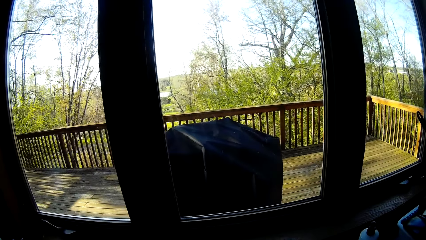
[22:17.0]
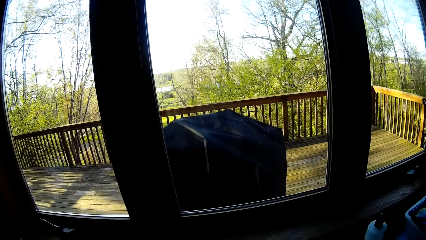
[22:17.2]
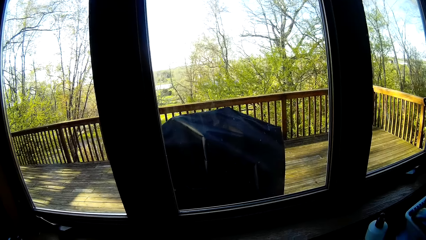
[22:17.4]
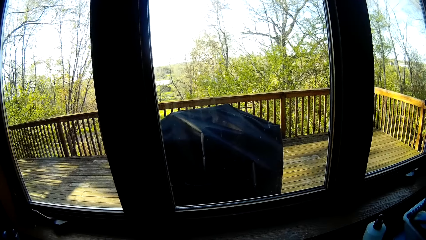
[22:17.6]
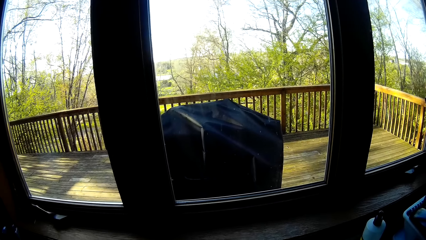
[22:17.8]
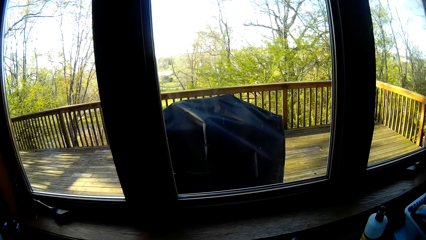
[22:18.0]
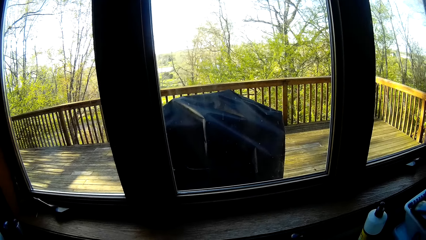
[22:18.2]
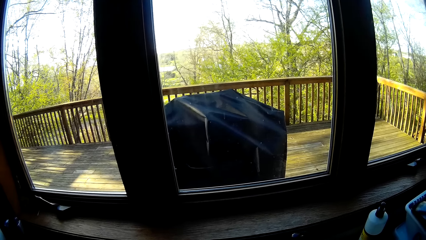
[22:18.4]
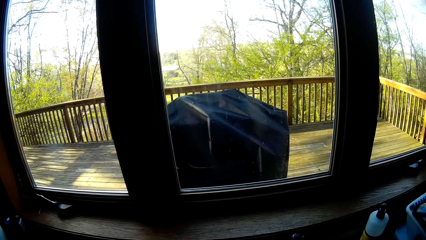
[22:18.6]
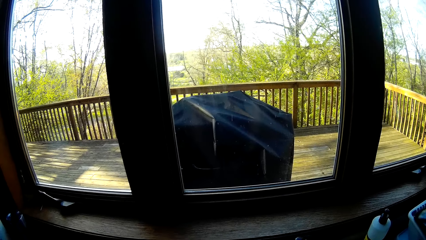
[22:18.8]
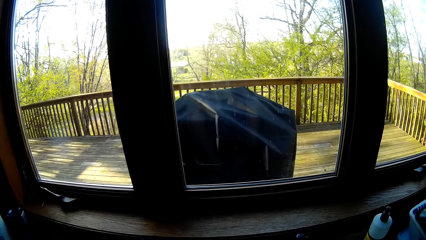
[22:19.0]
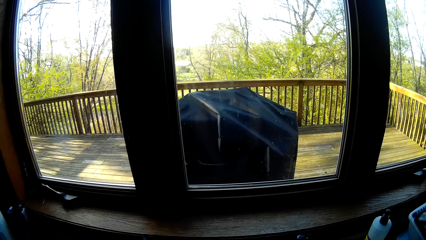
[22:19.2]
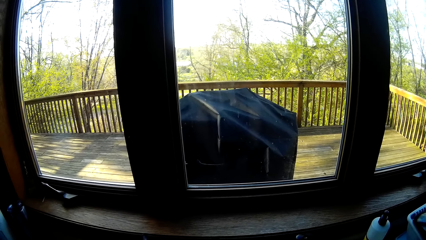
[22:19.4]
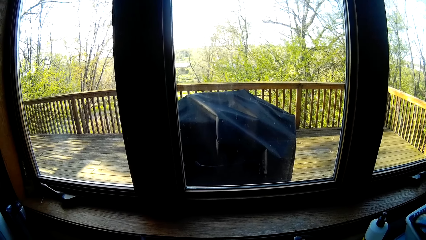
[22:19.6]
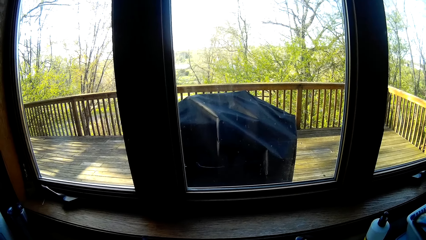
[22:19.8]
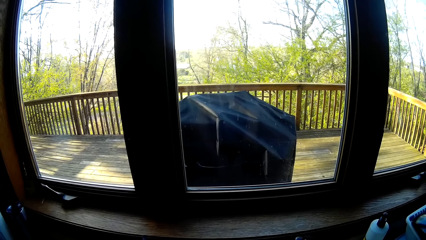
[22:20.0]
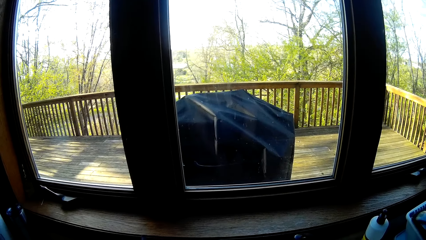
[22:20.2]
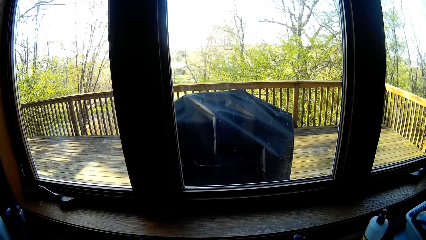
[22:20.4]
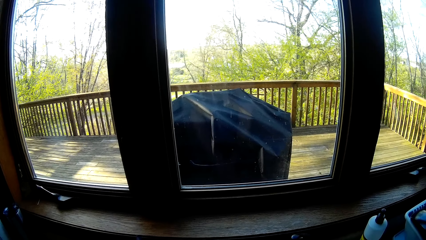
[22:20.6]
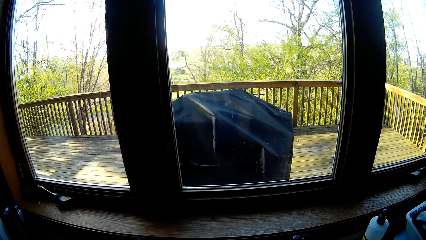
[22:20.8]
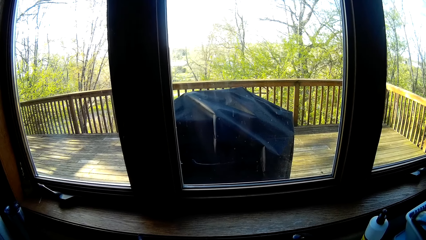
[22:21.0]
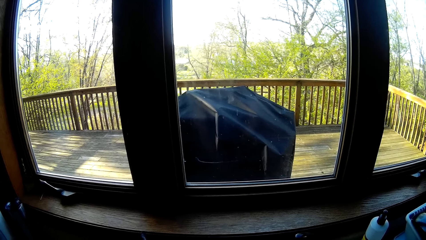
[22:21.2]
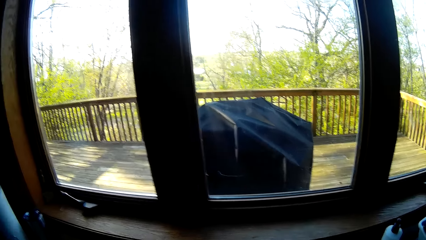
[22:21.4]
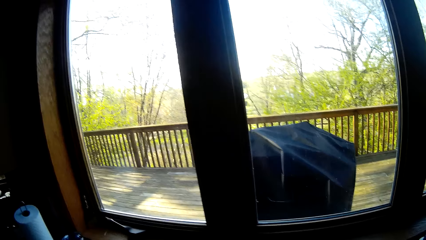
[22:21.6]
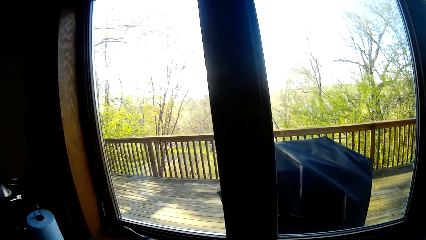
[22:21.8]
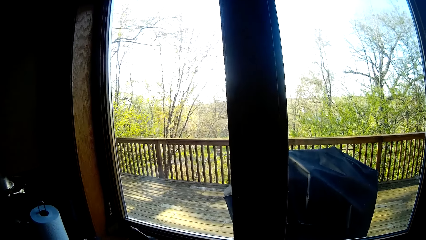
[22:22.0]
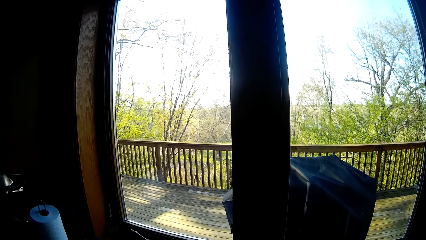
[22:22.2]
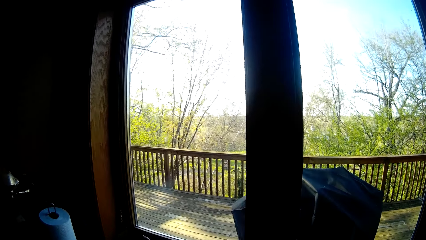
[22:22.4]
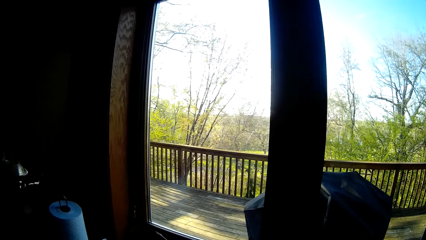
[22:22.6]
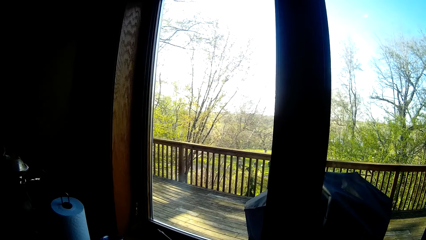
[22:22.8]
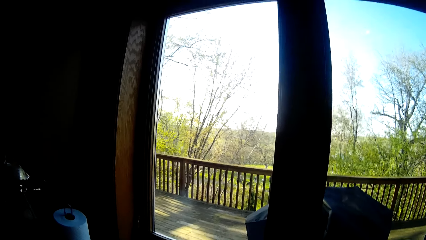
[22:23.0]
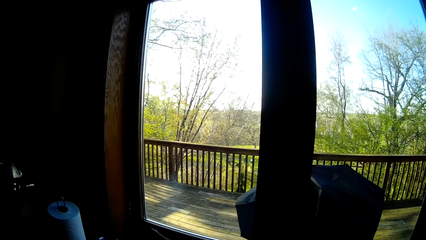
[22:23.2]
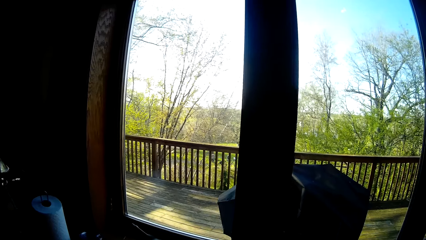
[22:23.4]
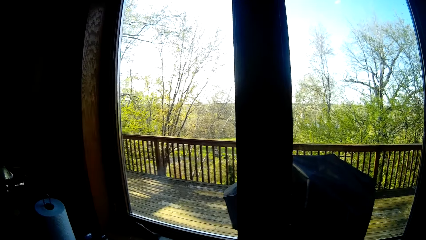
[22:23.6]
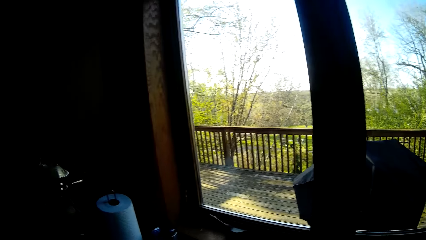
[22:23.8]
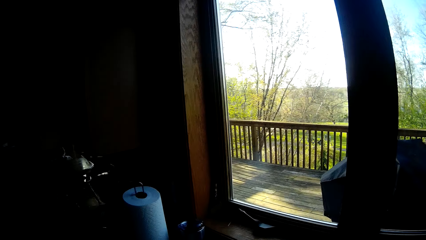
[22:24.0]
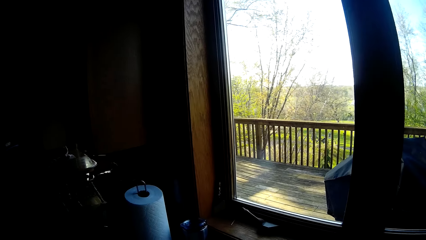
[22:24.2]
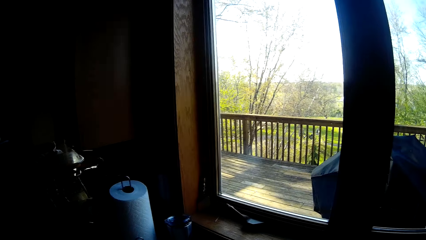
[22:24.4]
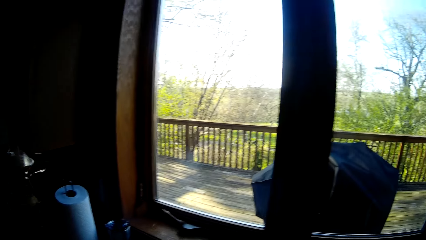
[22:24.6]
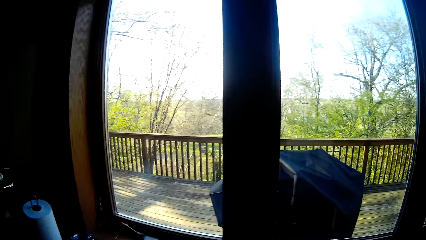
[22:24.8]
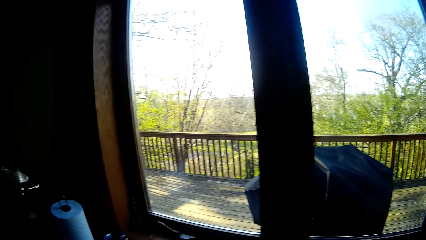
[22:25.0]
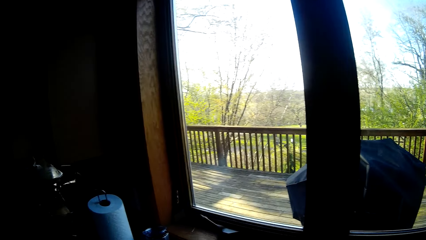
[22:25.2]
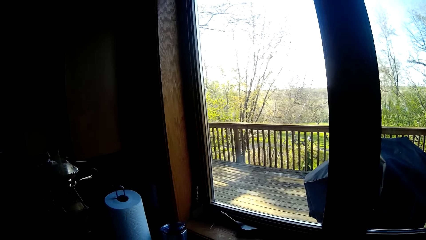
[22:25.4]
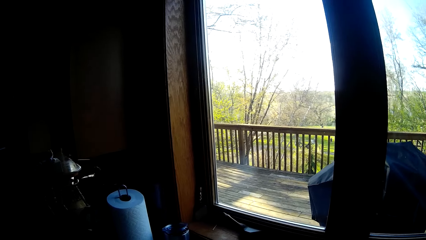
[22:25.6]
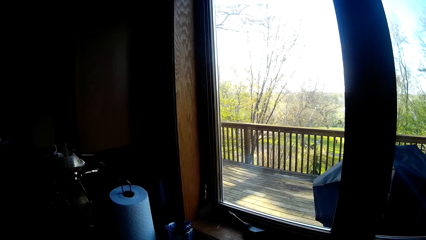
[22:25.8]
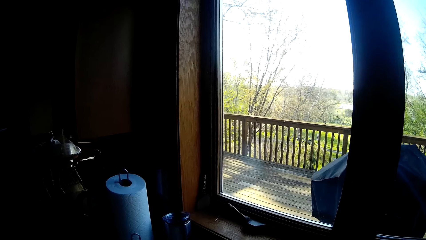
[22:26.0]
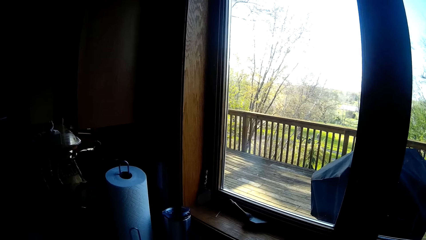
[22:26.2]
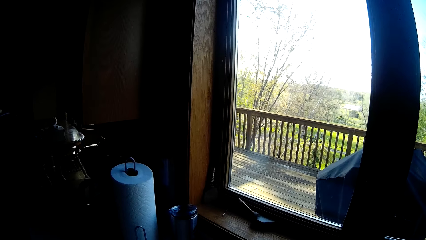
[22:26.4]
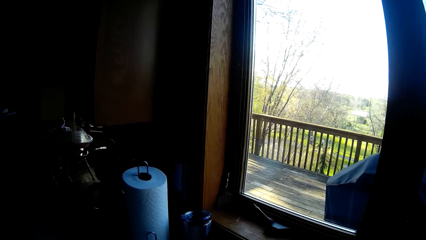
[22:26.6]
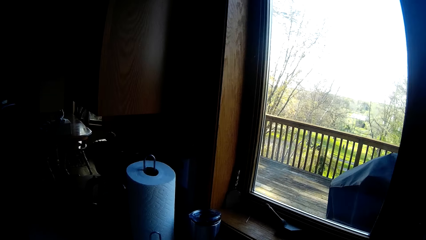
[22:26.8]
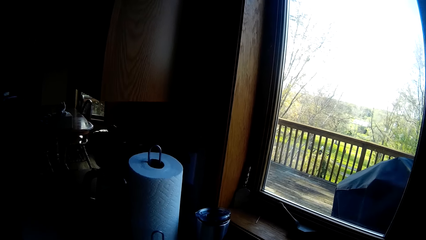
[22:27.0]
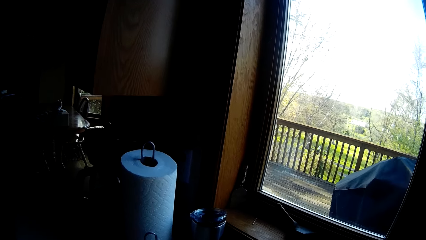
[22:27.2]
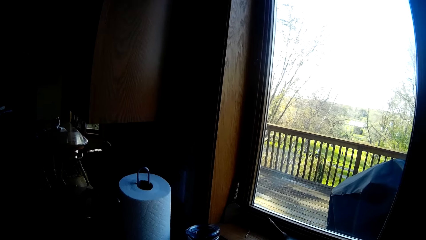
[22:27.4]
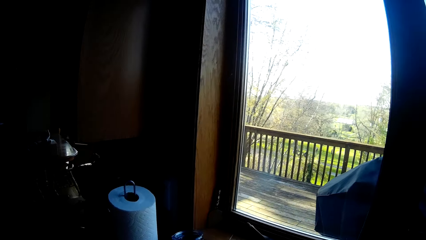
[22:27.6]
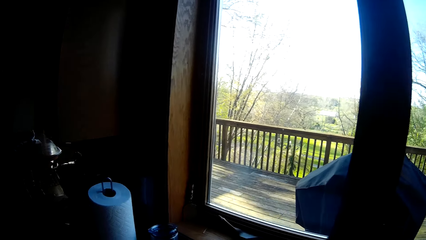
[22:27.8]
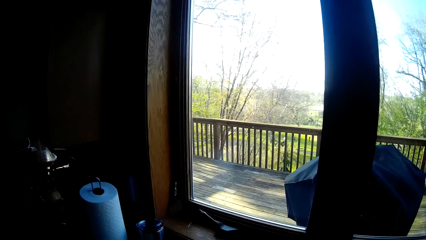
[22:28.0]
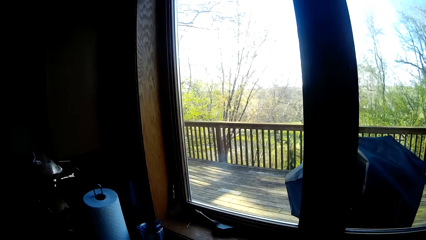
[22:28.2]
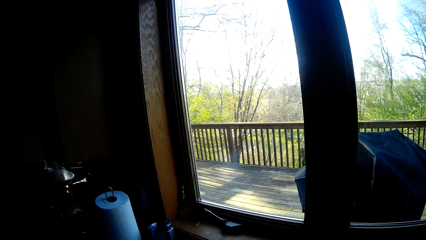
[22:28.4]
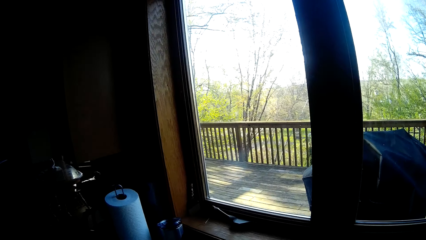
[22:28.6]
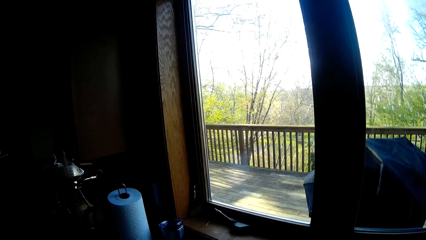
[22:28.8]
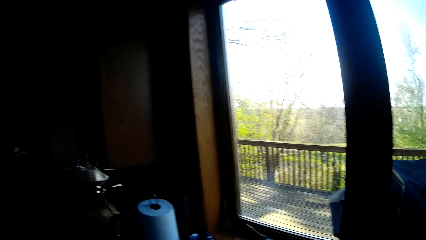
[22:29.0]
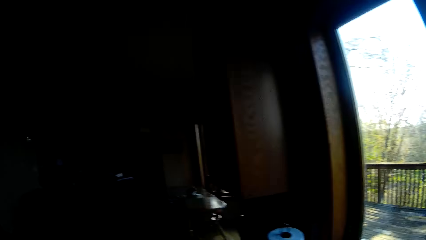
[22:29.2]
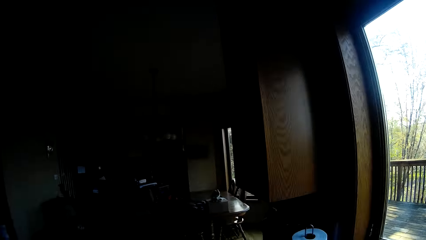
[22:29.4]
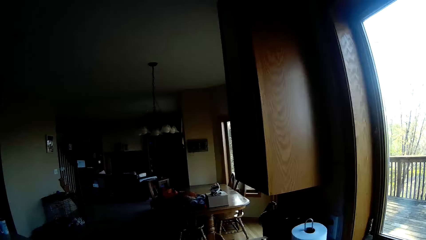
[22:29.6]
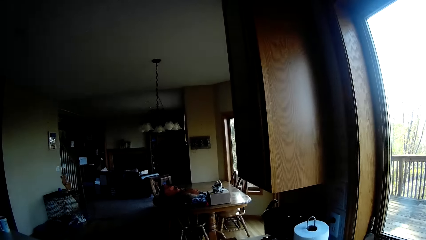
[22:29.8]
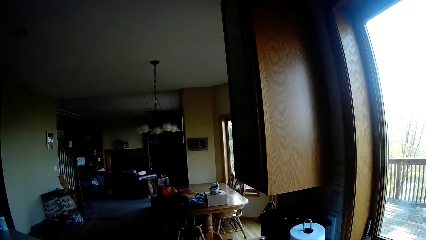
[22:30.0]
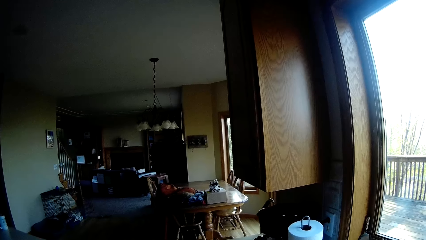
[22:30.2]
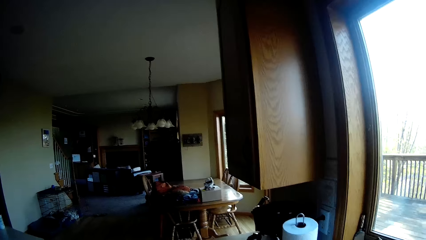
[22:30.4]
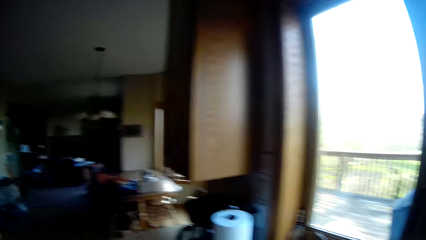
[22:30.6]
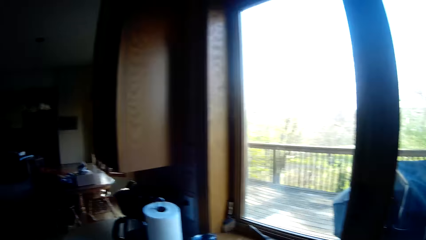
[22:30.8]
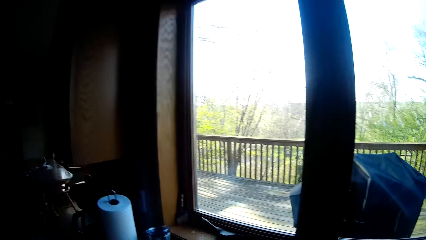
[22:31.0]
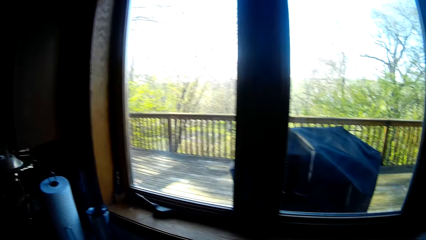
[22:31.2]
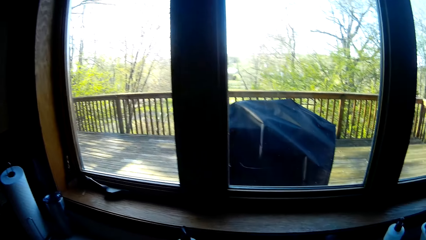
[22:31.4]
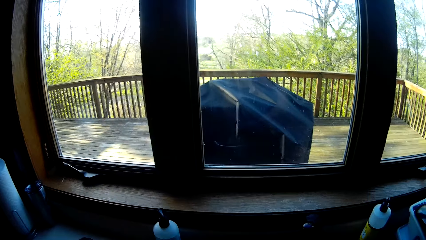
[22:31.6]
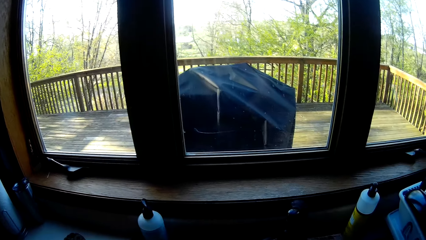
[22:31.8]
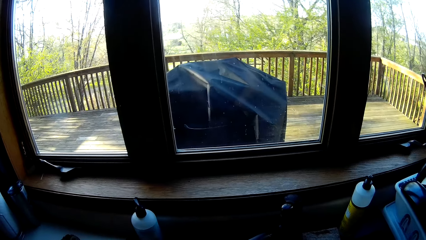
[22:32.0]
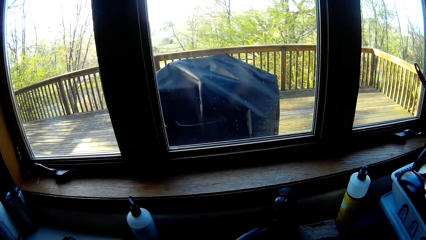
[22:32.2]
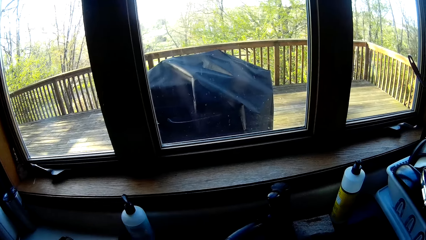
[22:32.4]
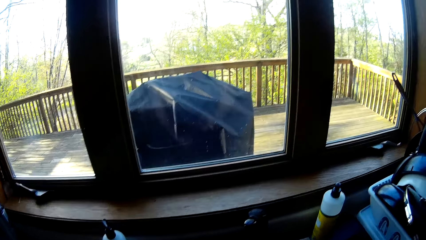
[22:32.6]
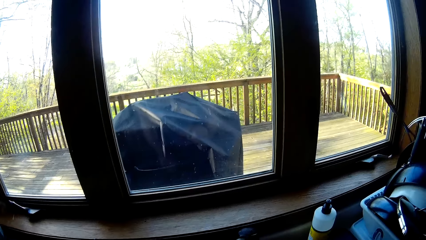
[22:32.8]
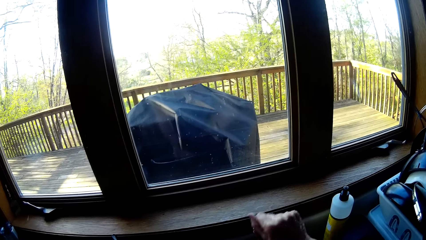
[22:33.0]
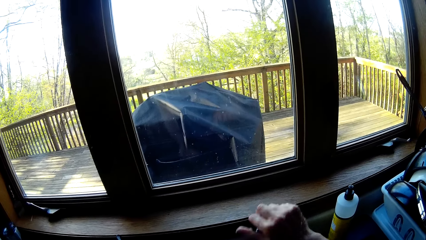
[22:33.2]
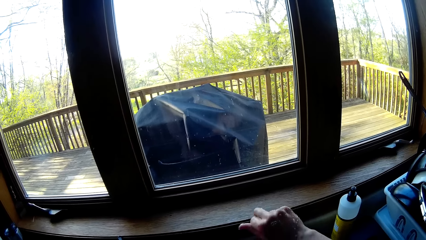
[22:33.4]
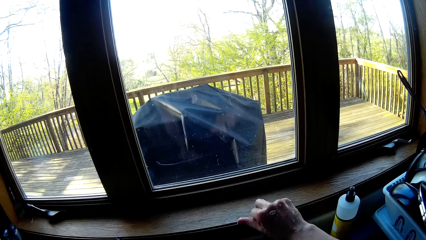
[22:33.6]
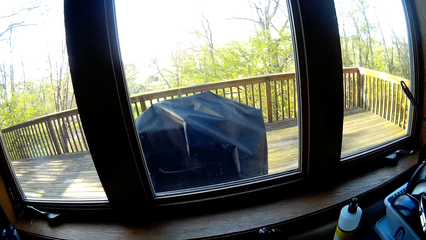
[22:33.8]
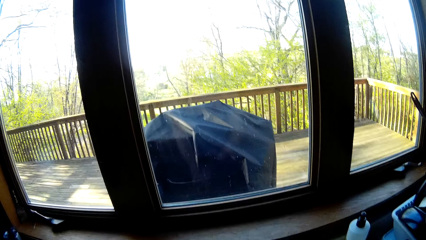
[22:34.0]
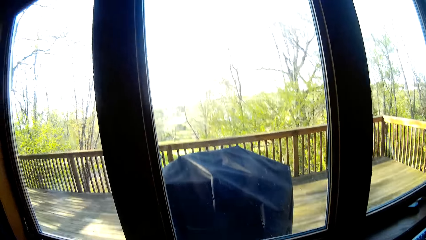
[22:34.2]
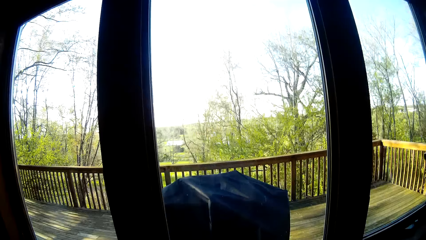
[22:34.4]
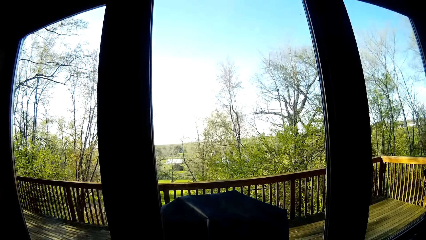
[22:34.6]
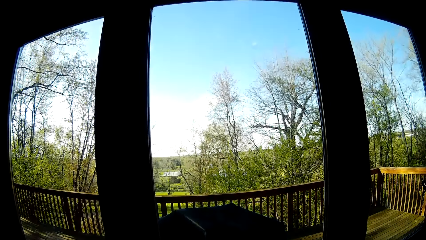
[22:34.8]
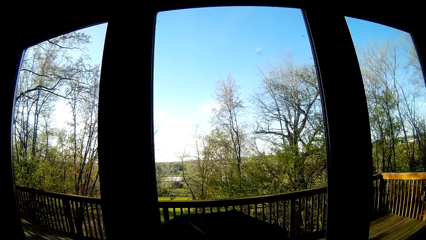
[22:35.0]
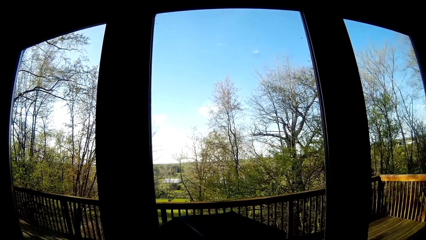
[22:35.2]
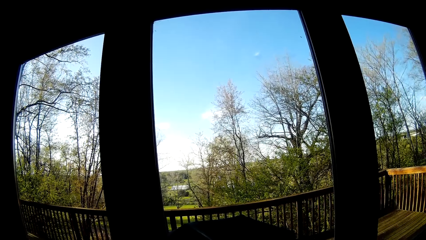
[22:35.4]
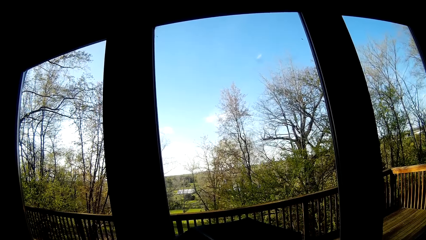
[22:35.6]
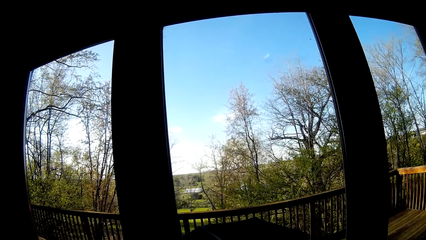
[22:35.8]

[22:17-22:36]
The camera wearer opens the tap. She does something. She looks around. She looks around again. She does something. She looks around. She does something. She opens the control of the faucet with her right hand.
